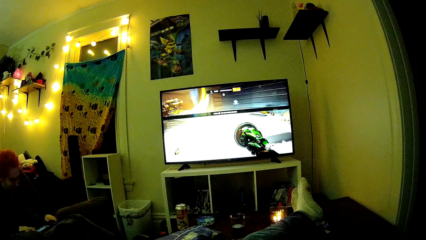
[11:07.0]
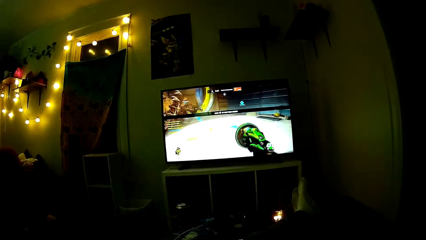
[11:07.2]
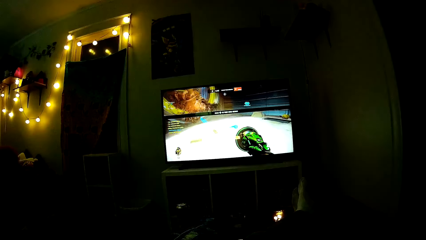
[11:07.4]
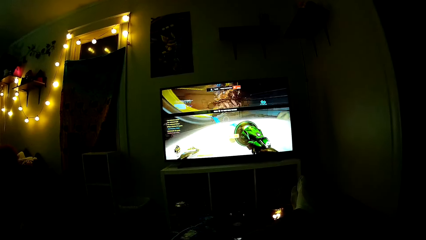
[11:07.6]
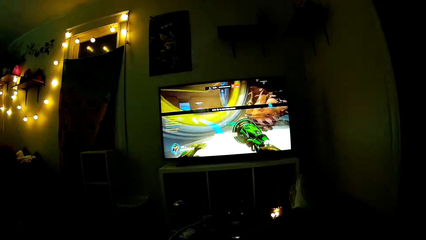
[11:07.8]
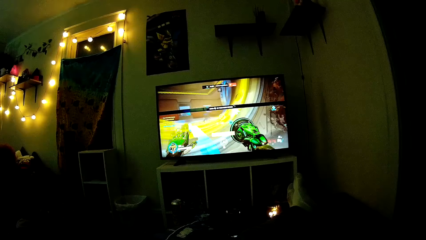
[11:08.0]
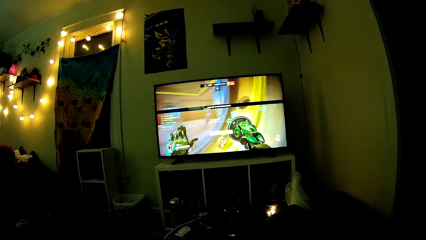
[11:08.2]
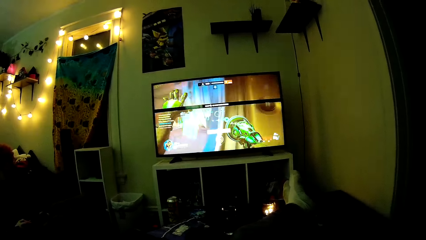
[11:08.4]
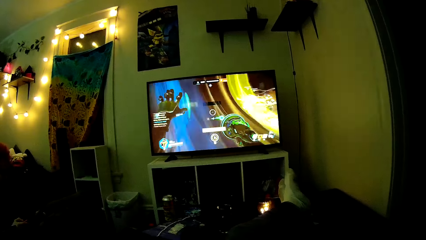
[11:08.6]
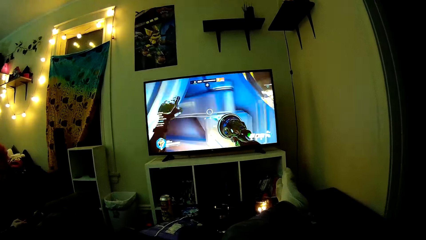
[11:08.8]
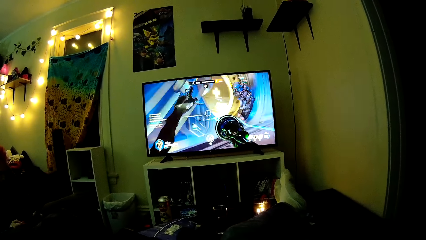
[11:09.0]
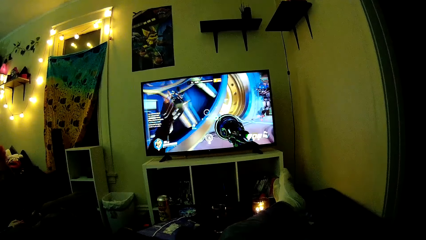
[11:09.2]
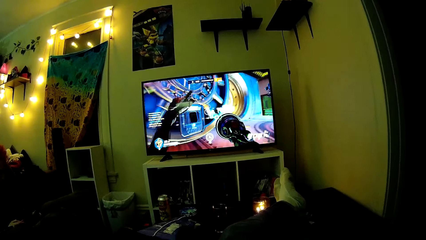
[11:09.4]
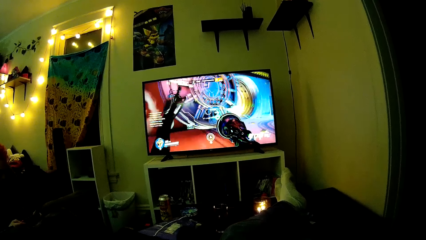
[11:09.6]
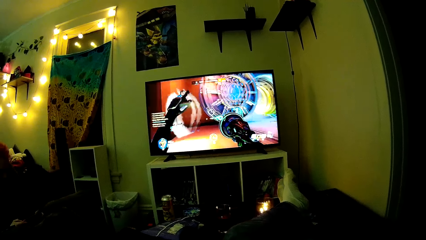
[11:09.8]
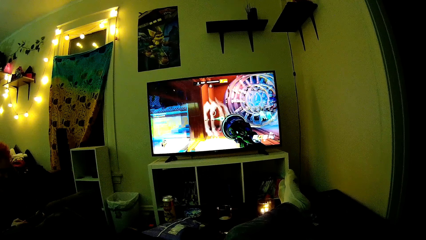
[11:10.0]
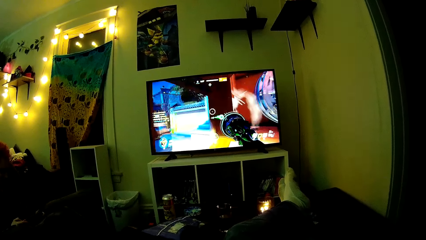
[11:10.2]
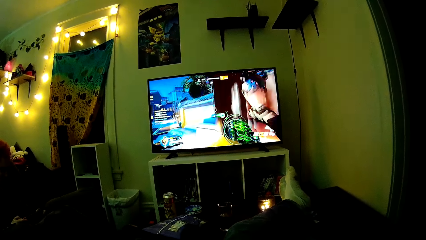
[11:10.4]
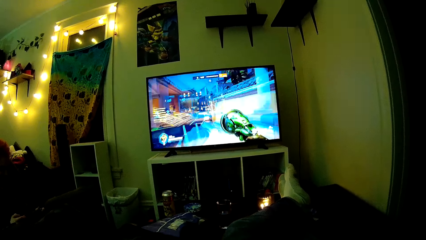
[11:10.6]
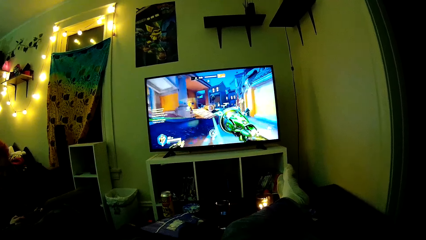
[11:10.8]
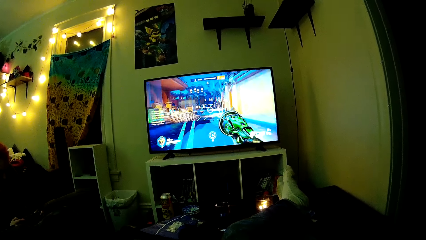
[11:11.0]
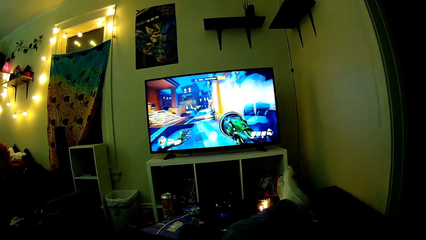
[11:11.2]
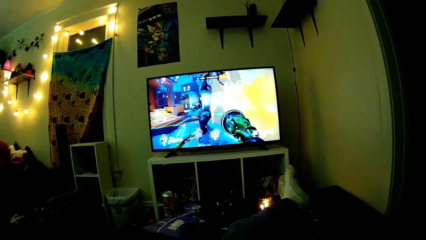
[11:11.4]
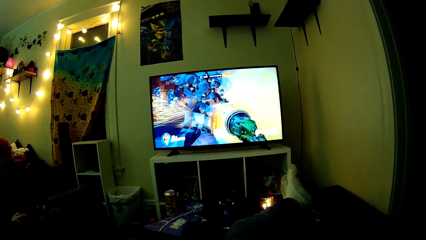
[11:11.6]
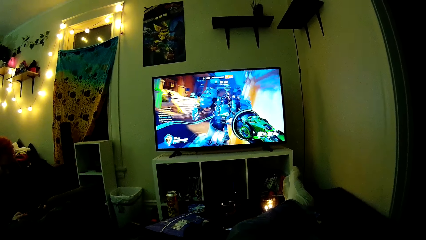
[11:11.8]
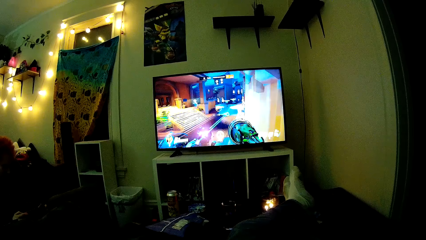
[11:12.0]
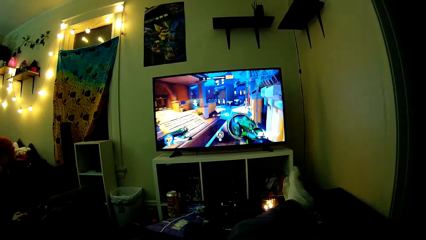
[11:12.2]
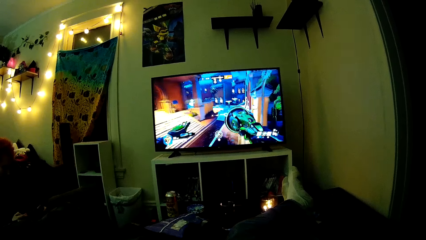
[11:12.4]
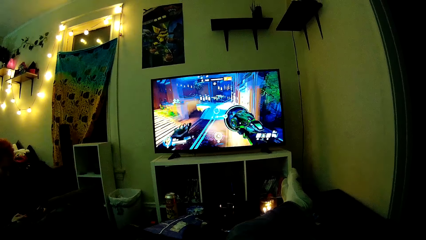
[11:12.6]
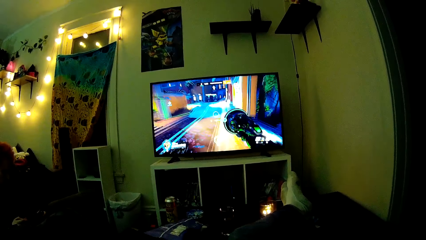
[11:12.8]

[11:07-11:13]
A man touches his head. The camera wearer plays a video game.

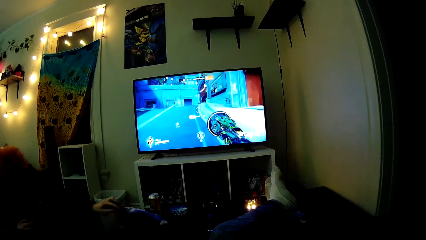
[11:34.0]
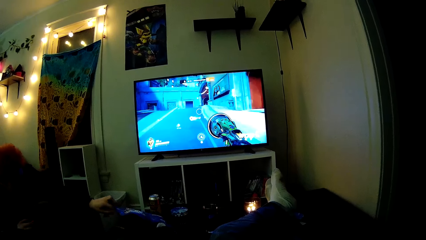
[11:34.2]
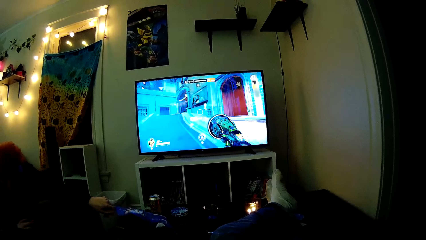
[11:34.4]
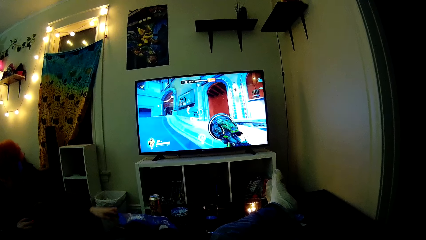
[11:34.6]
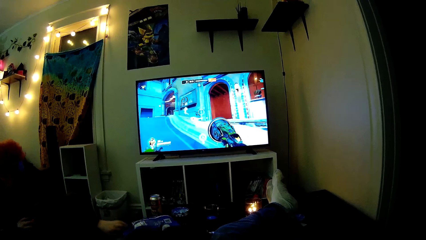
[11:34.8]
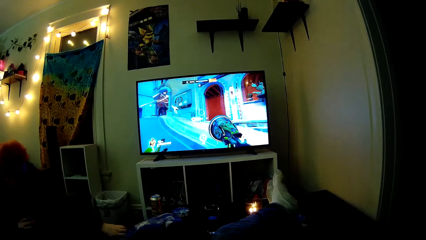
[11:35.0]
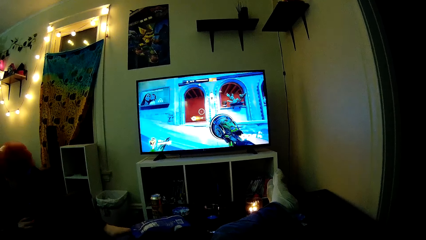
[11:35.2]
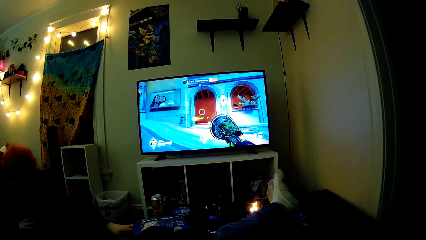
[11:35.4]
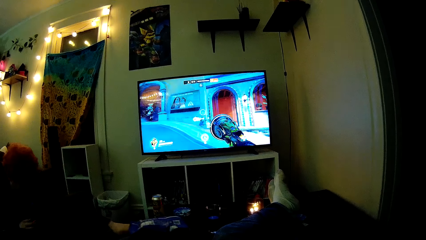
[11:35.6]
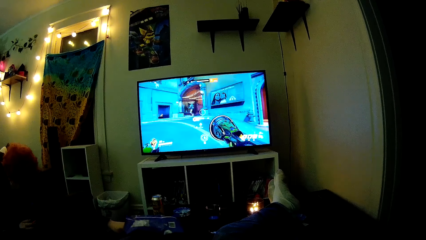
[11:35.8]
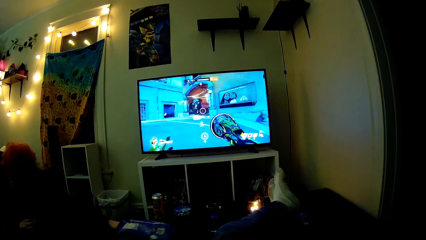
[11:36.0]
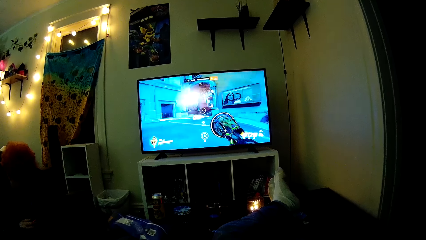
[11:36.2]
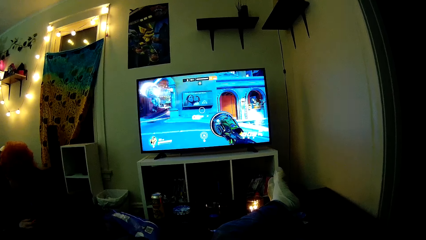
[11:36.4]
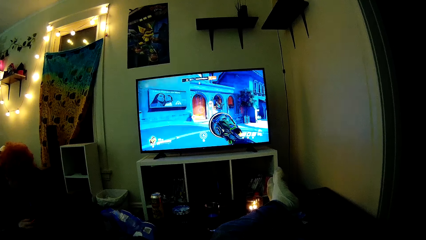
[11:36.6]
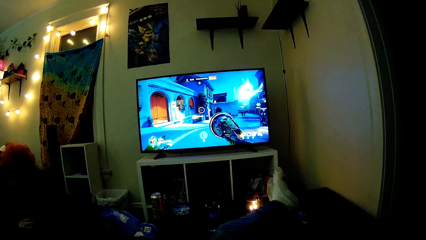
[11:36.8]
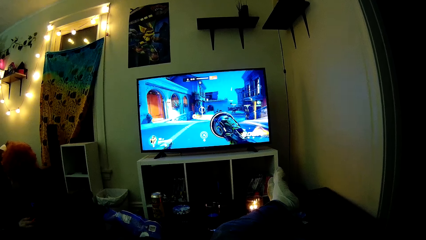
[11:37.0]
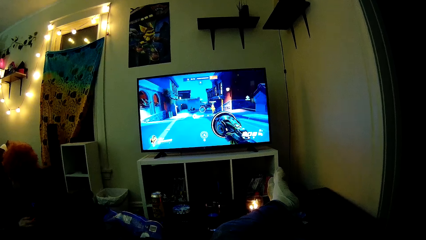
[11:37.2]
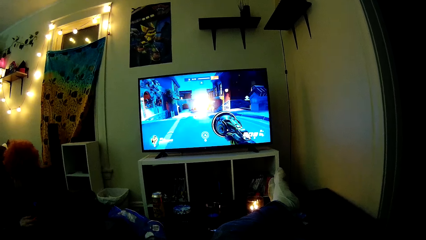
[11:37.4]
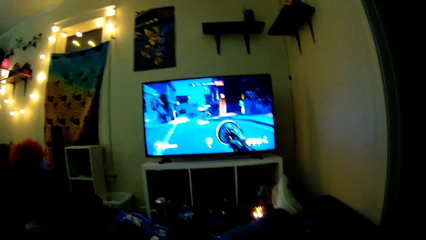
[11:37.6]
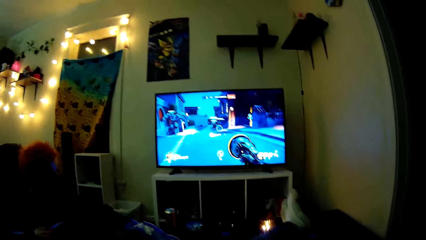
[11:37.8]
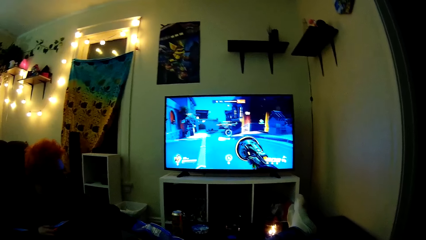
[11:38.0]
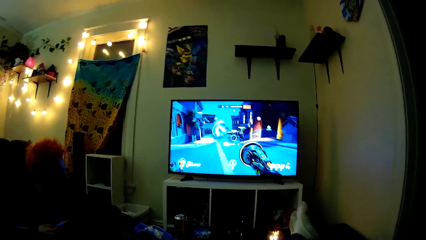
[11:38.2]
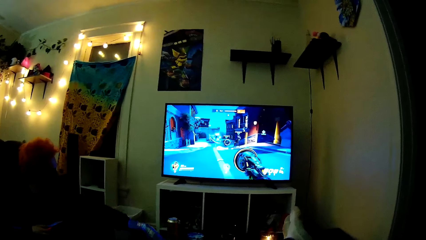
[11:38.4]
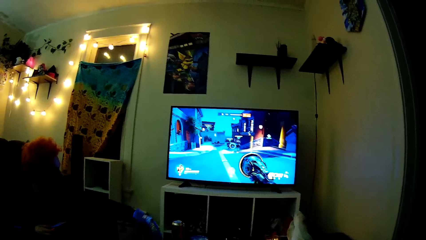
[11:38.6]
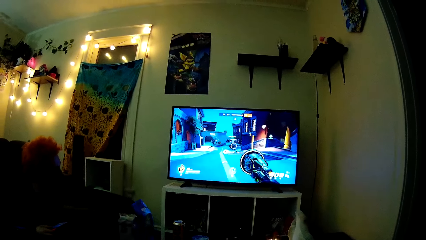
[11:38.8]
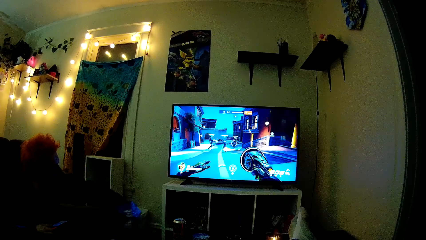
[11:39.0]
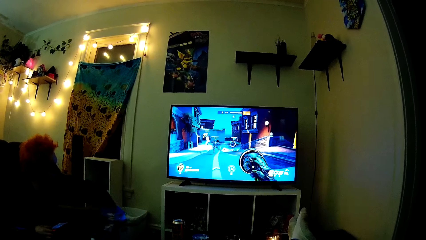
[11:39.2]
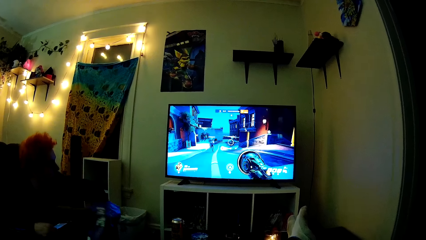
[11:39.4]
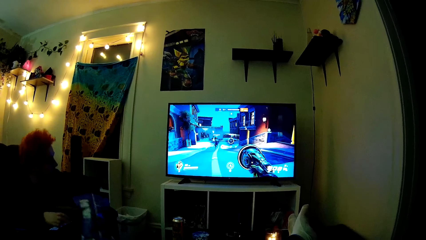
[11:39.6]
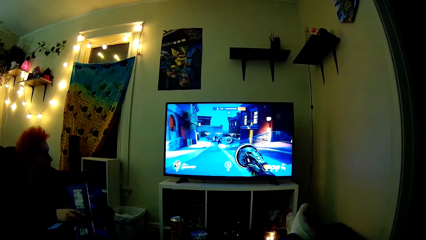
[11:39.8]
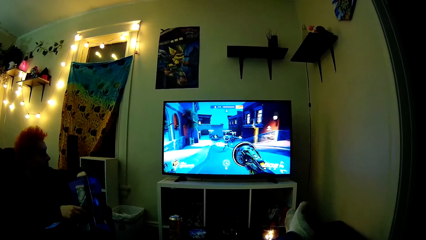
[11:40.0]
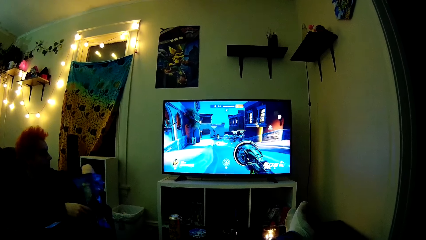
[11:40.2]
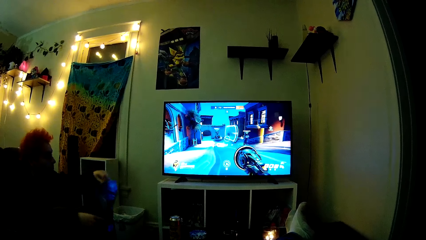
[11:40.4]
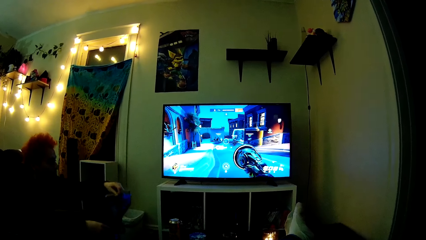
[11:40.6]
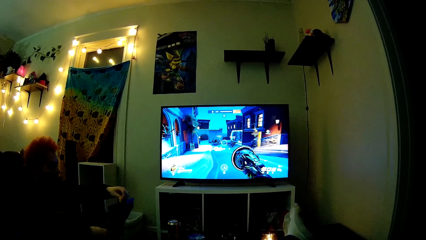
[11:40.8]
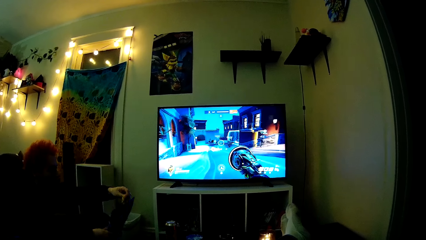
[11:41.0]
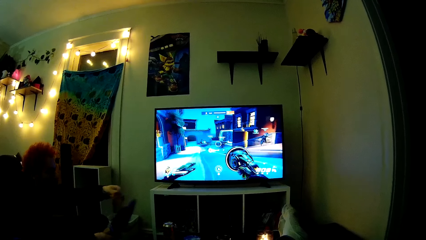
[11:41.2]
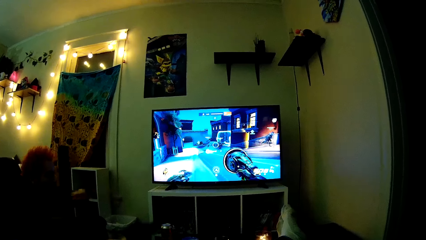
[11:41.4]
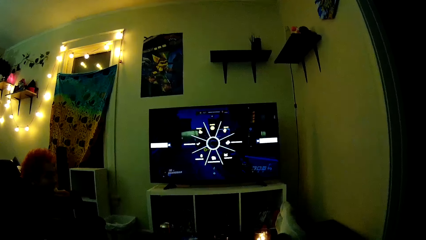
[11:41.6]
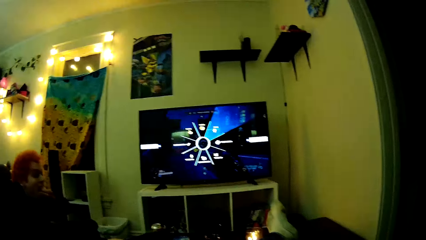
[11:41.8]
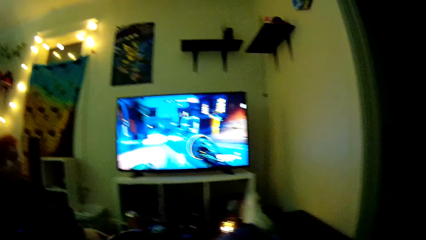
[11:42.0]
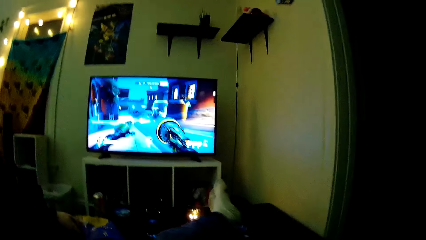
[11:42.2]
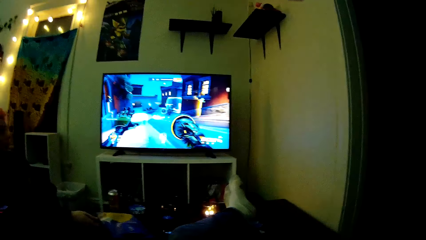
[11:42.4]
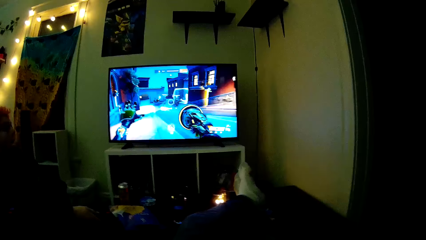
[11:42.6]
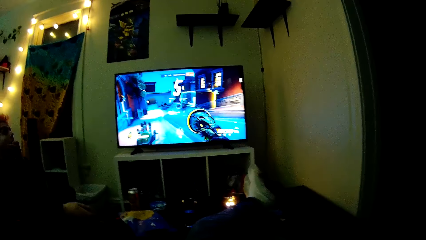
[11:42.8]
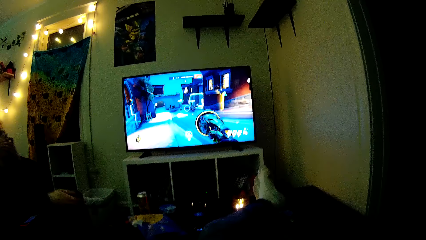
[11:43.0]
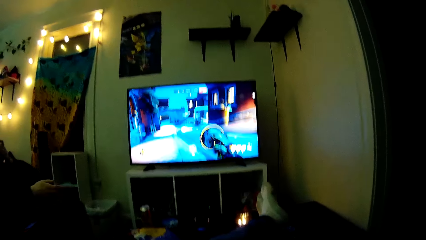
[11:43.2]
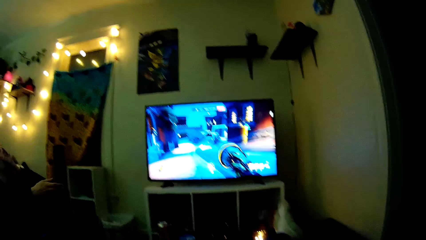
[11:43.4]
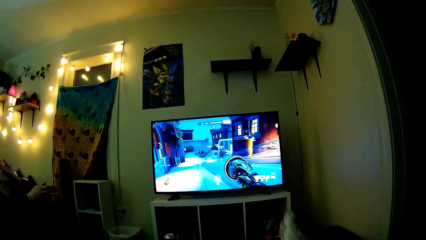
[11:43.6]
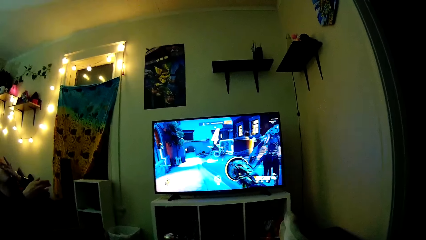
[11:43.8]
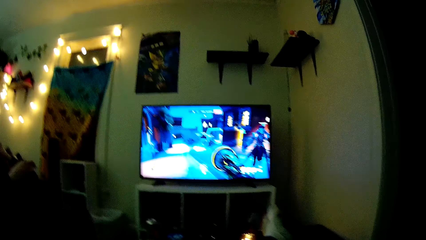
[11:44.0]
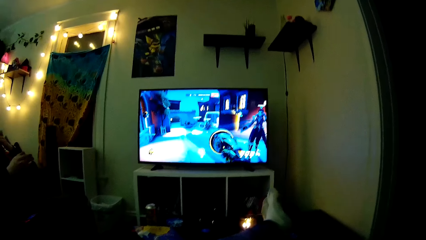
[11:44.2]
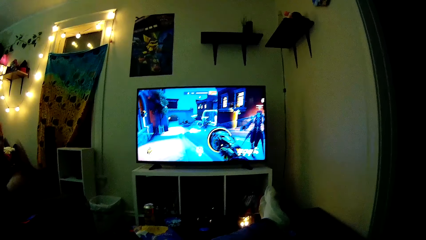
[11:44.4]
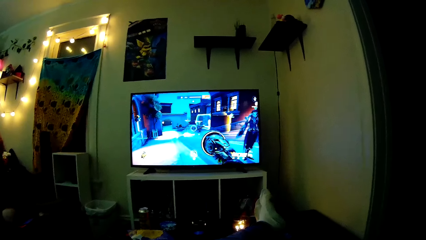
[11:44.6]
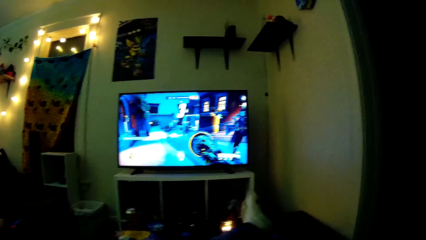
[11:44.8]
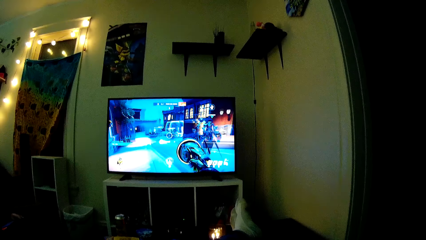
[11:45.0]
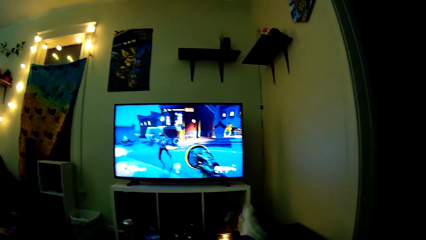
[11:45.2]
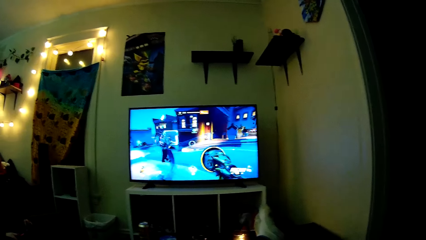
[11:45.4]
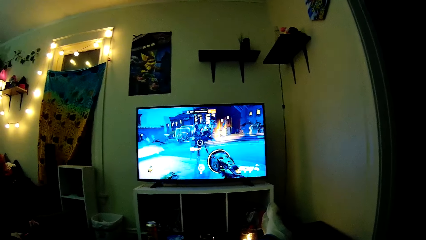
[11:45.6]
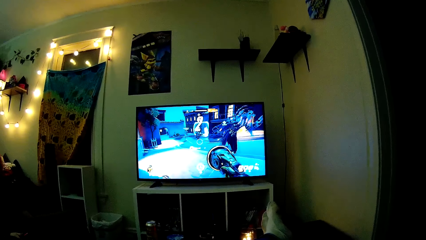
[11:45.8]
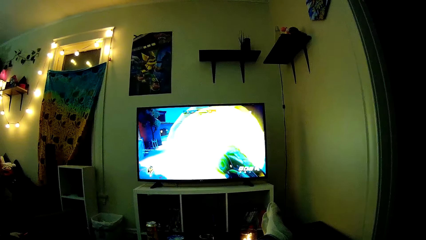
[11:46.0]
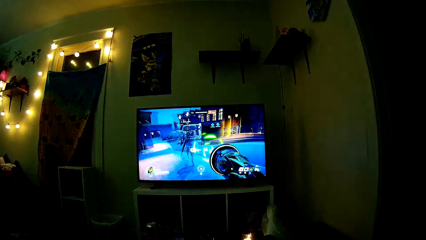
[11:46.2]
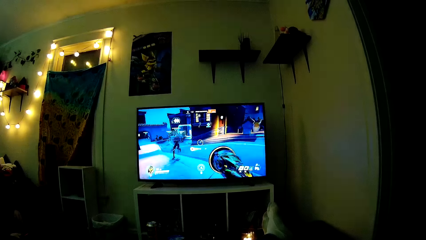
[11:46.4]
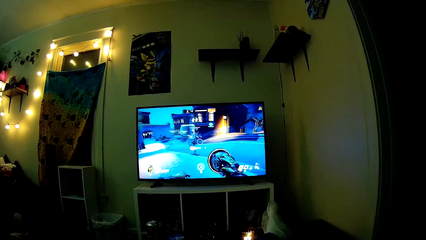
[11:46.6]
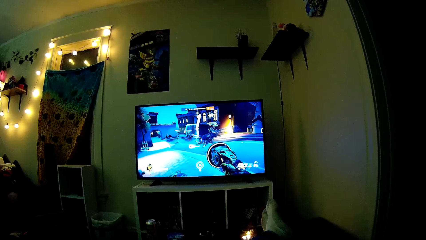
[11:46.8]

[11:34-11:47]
A man takes crisps from the packet. The man picks something and eats something. The camera wearer plays a video game.
